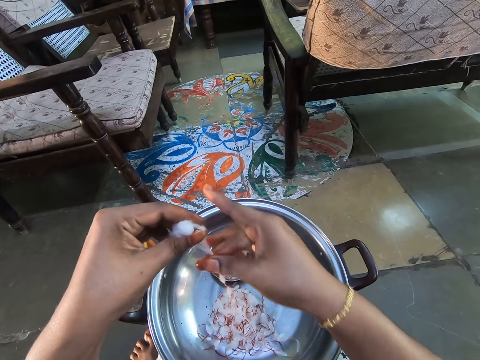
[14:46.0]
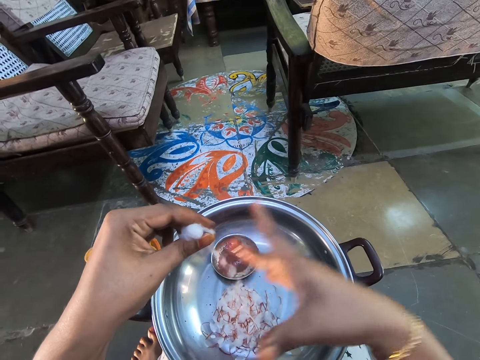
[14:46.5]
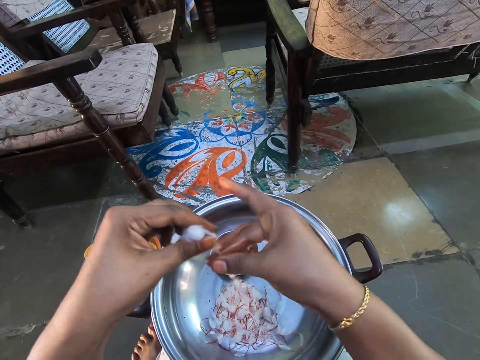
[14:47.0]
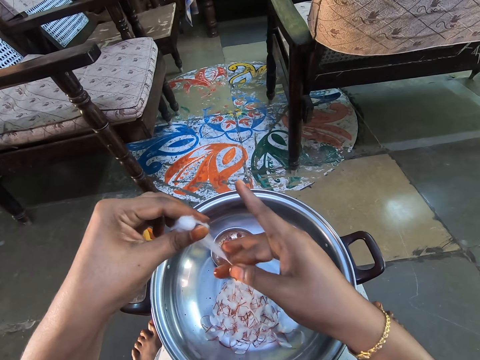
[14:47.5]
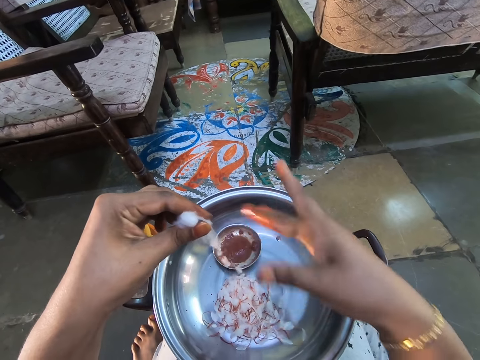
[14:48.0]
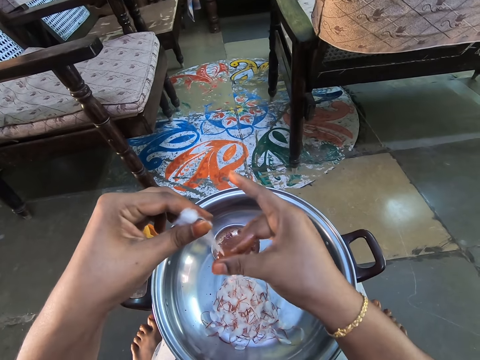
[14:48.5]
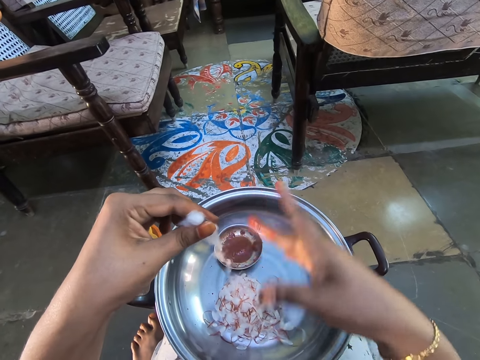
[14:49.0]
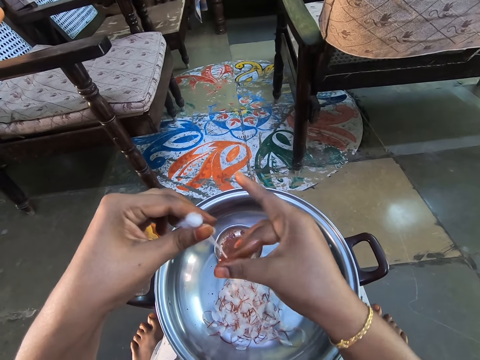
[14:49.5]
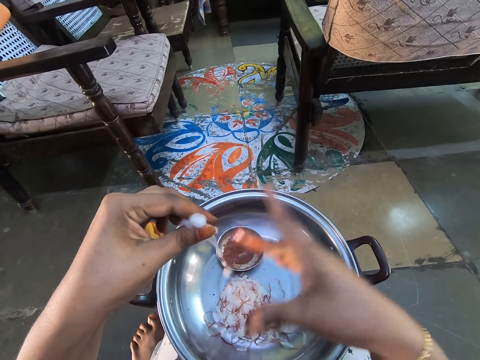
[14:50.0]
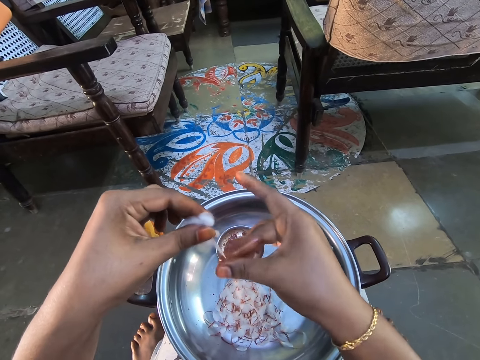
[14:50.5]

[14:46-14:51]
The camera wearer rolls the cotton wool.

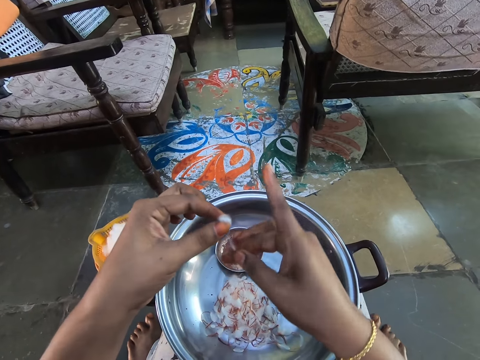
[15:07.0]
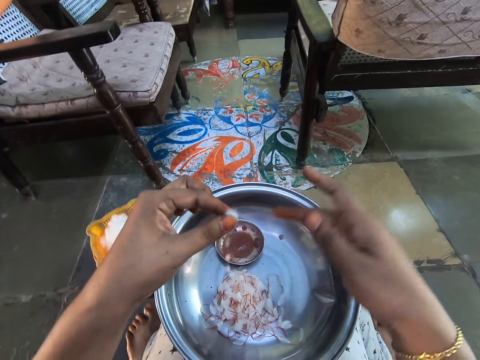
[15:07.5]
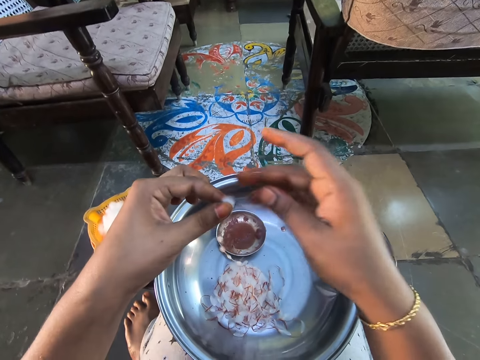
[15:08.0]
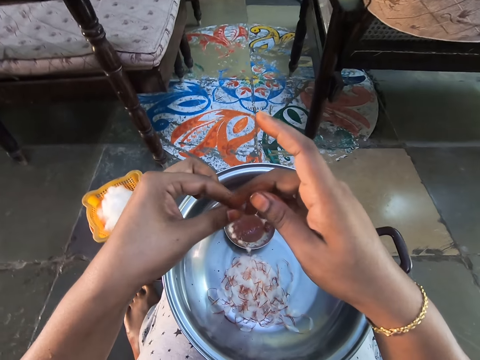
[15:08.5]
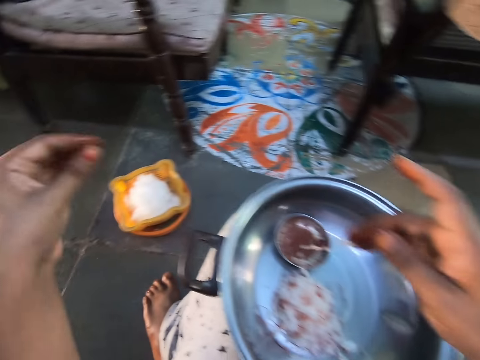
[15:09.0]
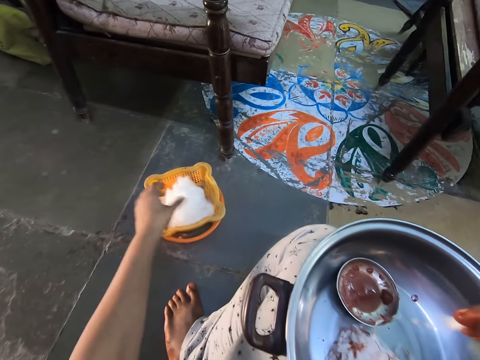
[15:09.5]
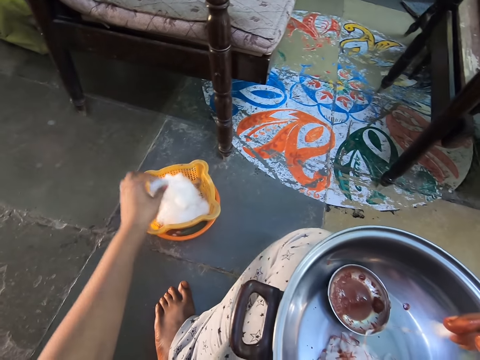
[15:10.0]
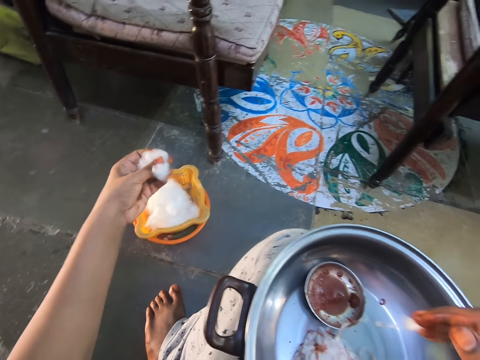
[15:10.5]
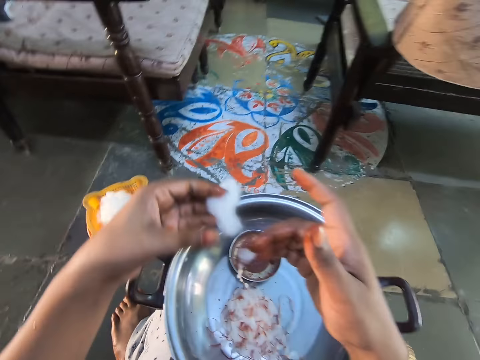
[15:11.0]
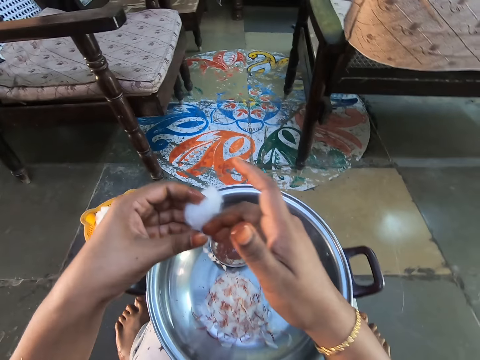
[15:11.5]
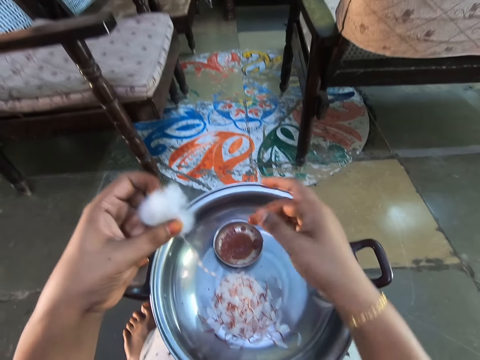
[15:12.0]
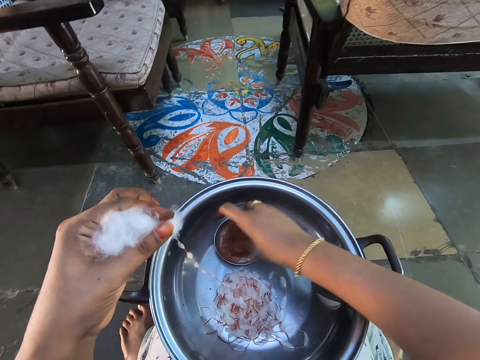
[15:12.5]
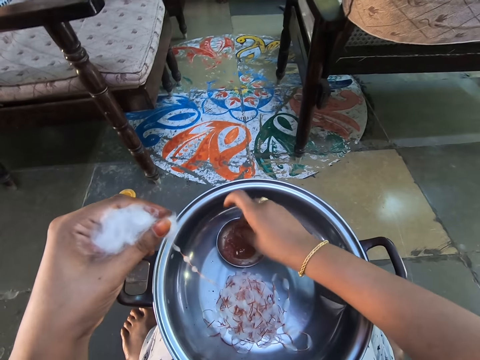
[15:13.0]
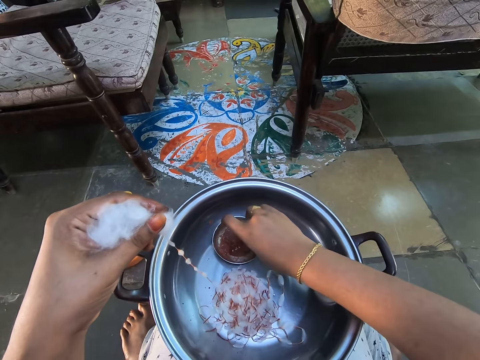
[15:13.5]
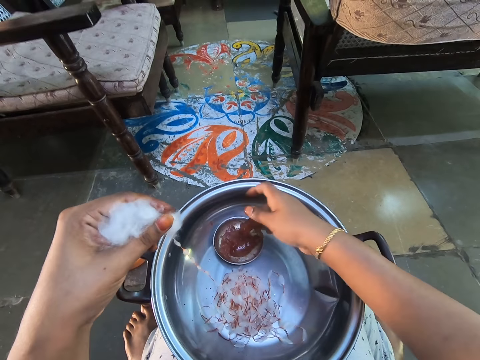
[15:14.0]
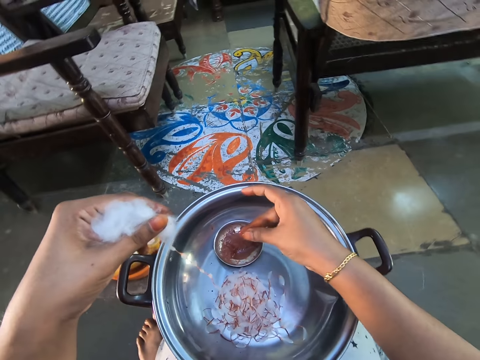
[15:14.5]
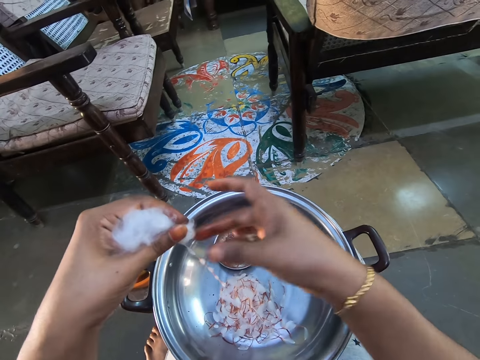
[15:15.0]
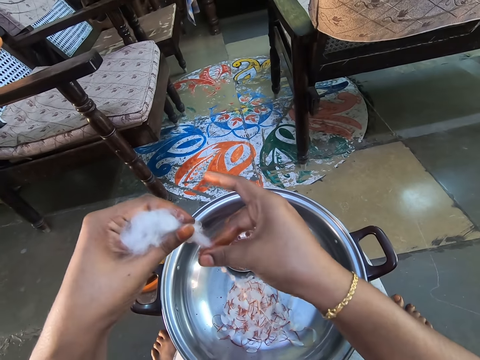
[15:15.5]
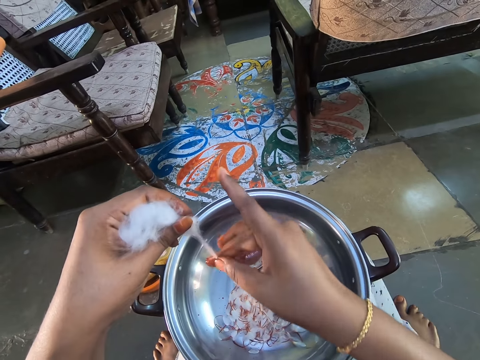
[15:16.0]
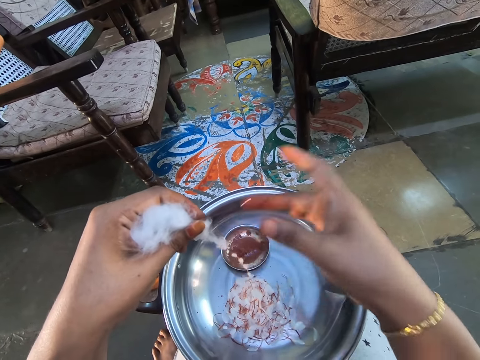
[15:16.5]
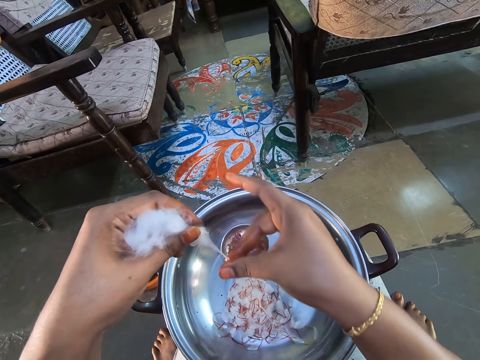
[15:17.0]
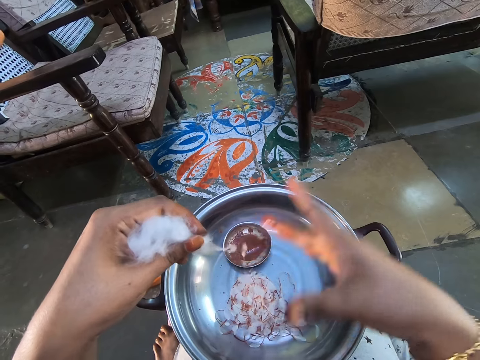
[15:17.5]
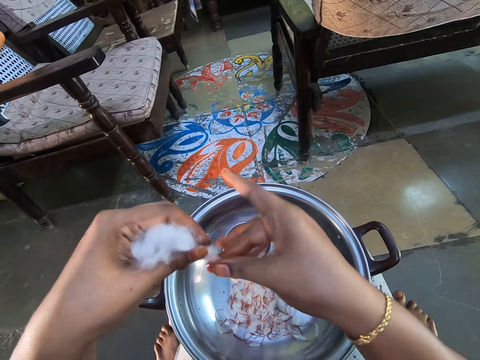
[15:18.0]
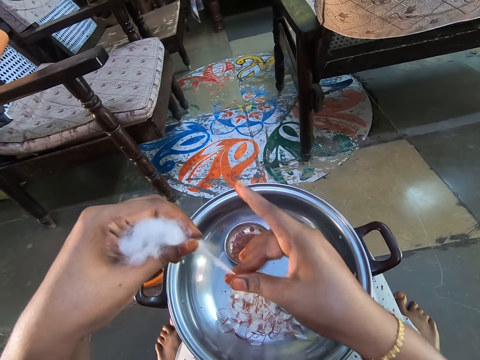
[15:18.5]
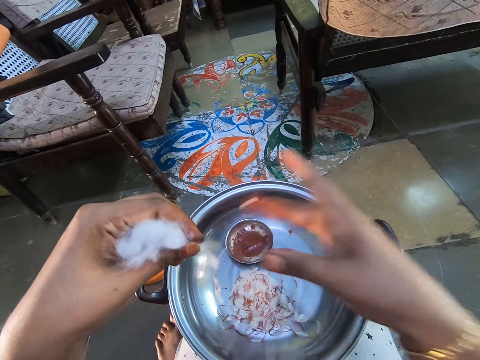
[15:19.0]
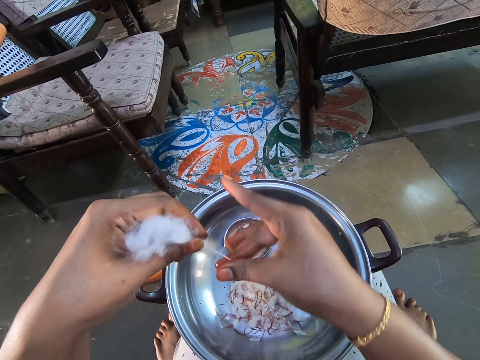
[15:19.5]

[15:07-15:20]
The camera wearer holds the cotton with the right hand. She pinches the cotton wool. She takes the cotton from the container basket. She attaches the cottons together. She dips fingers into the paste. She rubs the paste in between her fingers. She rolls the cotton with the paste.

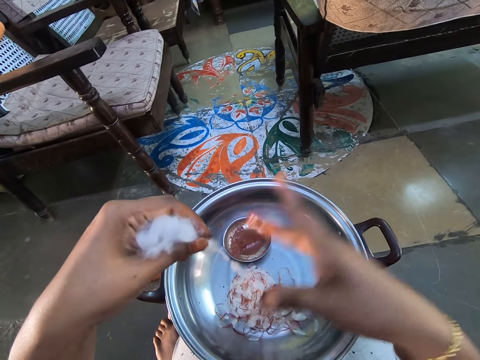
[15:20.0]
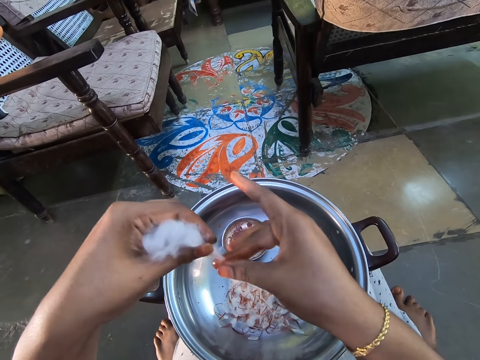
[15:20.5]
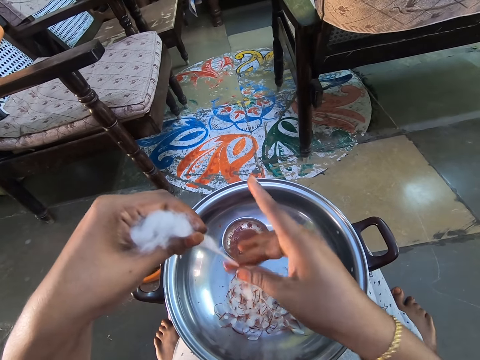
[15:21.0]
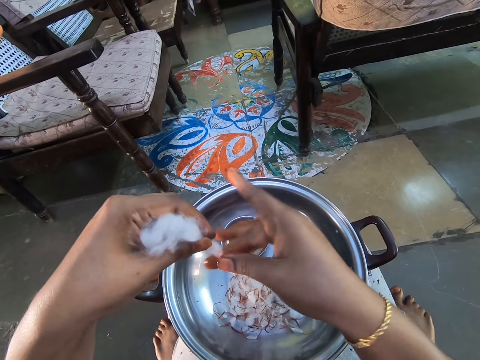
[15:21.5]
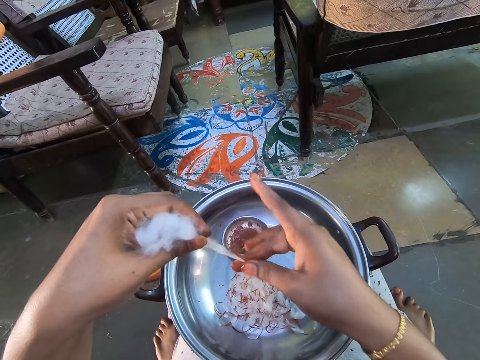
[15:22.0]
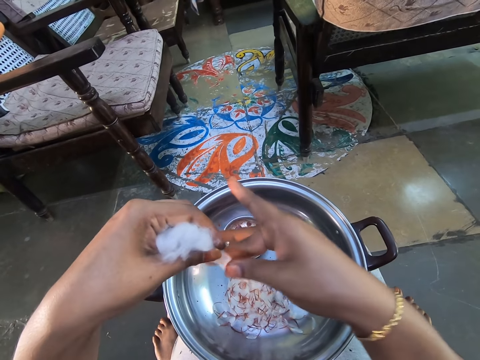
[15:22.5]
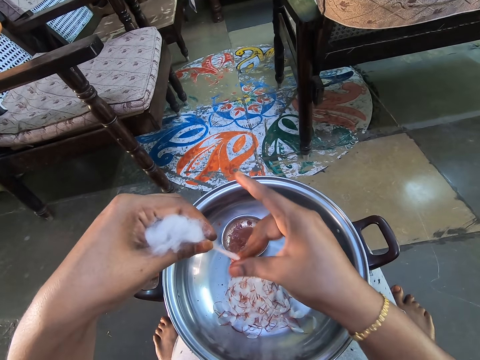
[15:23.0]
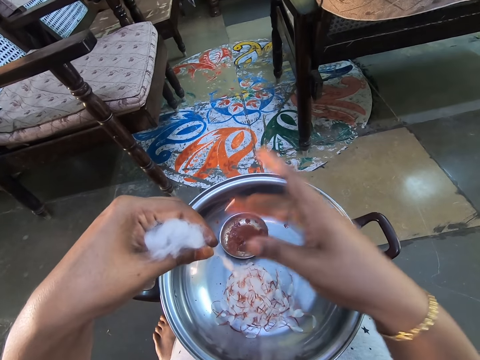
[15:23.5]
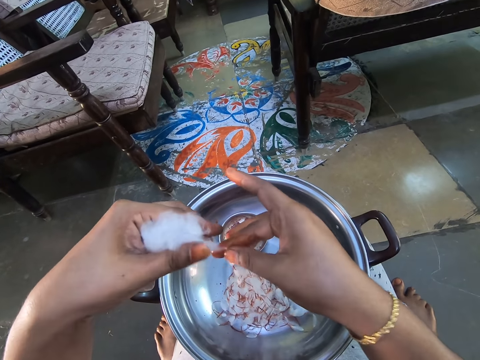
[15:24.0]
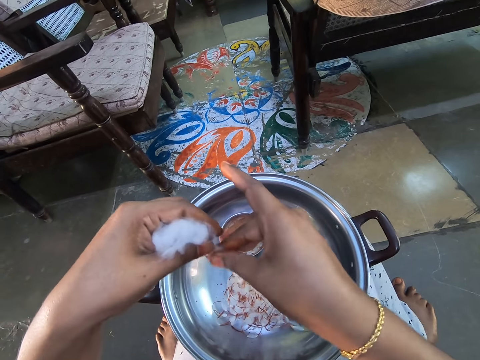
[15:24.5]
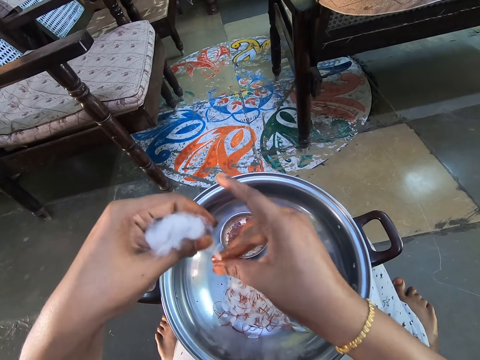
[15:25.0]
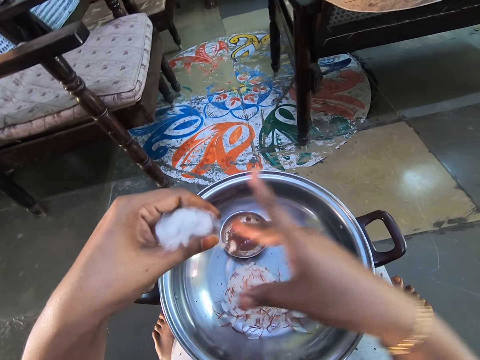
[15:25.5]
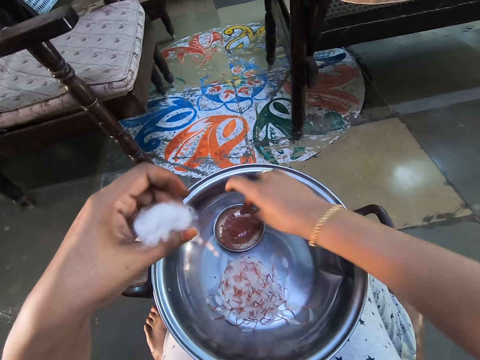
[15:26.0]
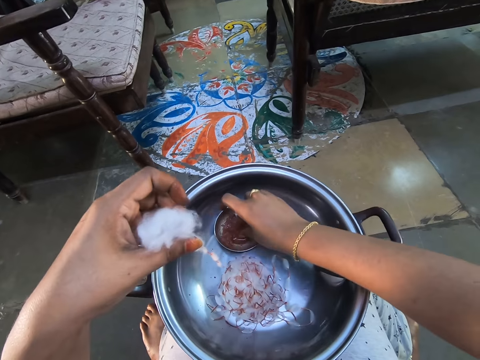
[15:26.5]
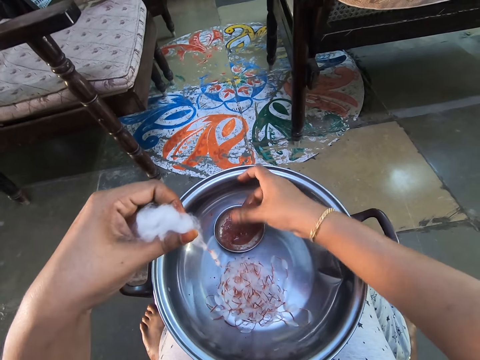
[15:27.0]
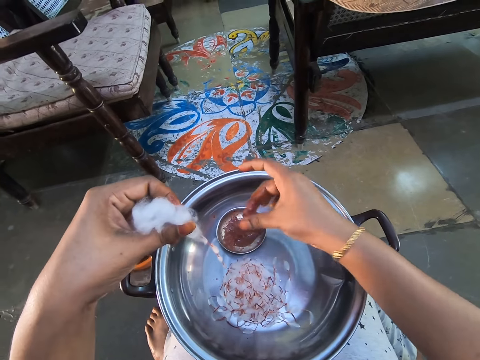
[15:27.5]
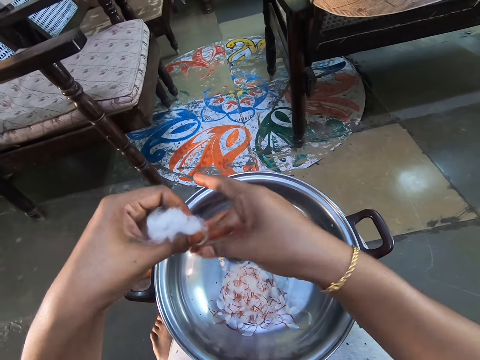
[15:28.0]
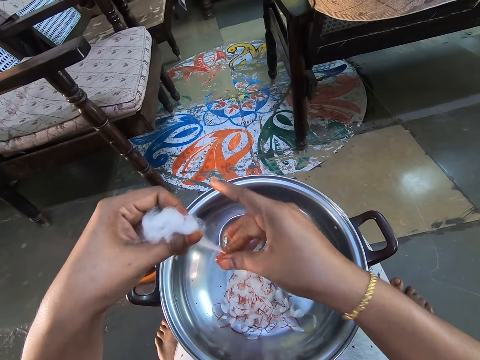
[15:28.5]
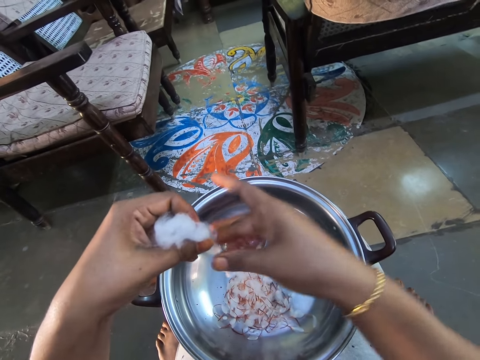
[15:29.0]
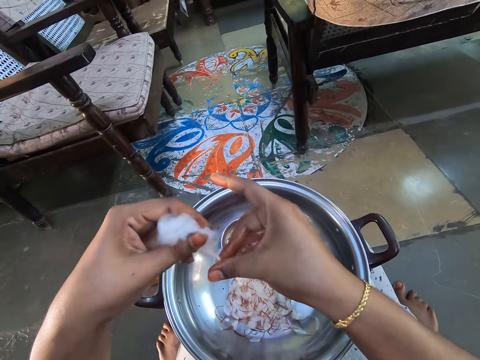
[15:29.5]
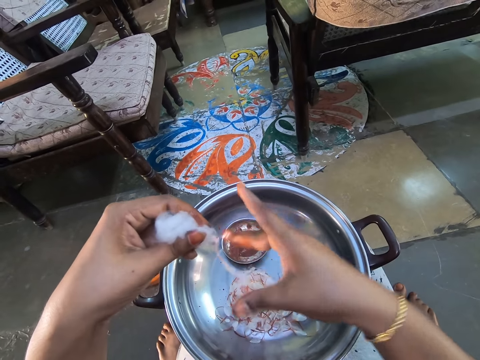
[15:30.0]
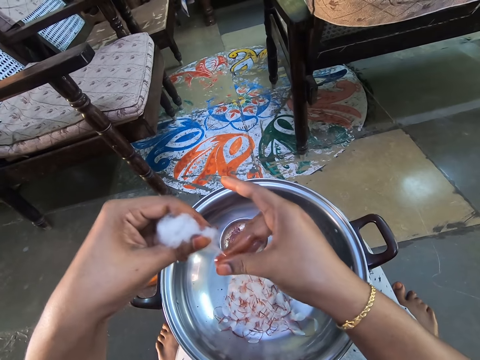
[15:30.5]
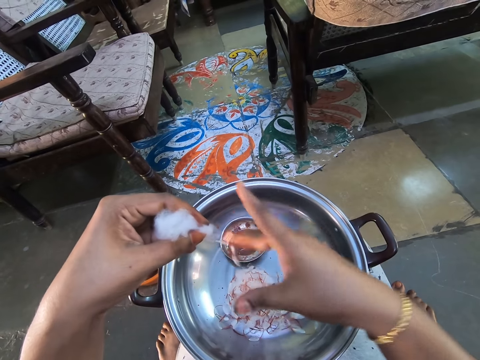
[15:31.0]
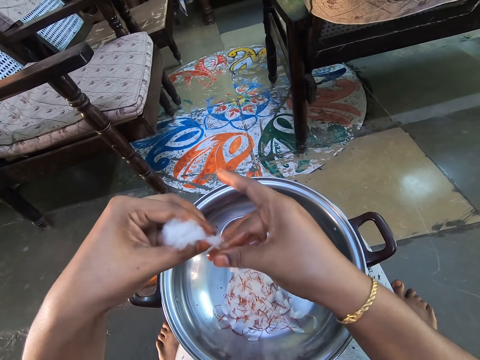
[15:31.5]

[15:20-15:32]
The camera wearer dips fingers into the paste. She rubs the paste in between her fingers. She rolls the cotton with the paste.
